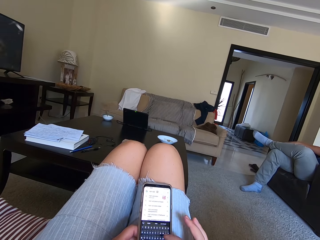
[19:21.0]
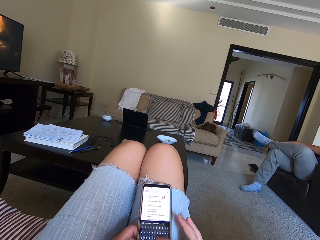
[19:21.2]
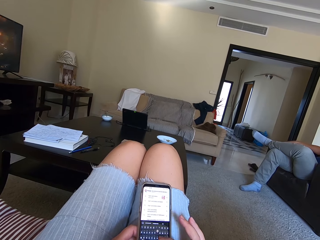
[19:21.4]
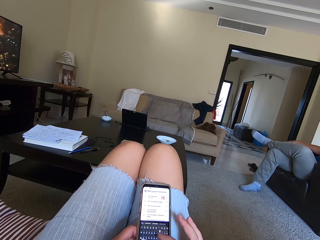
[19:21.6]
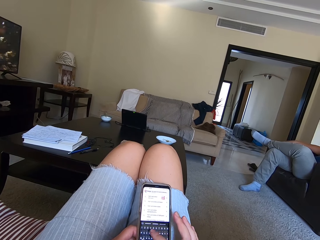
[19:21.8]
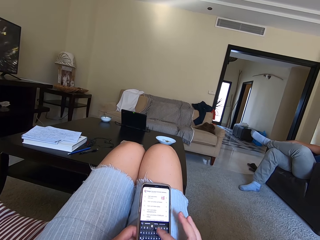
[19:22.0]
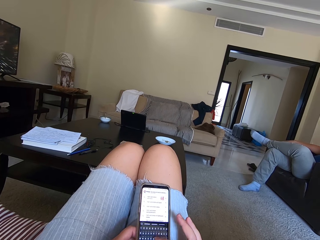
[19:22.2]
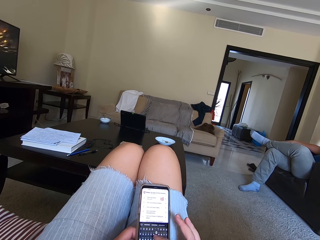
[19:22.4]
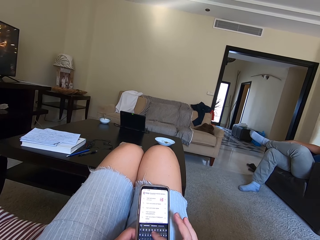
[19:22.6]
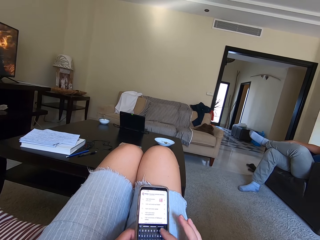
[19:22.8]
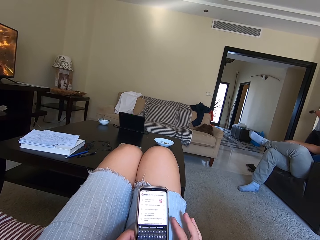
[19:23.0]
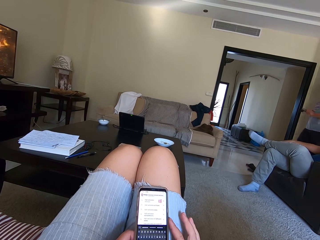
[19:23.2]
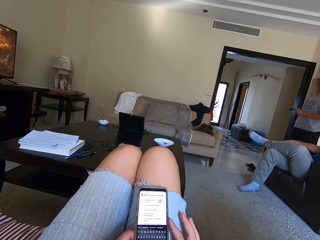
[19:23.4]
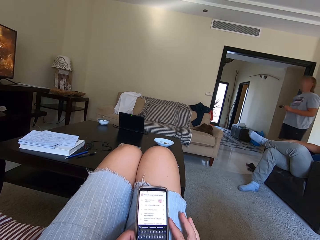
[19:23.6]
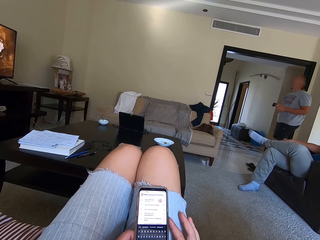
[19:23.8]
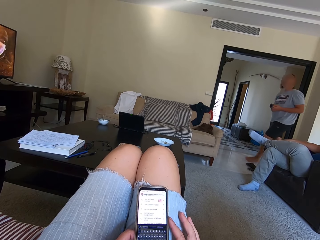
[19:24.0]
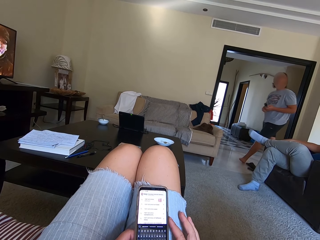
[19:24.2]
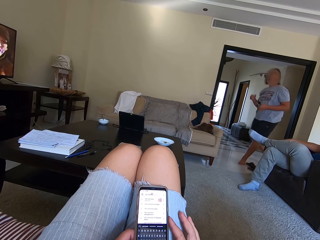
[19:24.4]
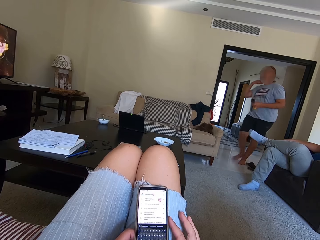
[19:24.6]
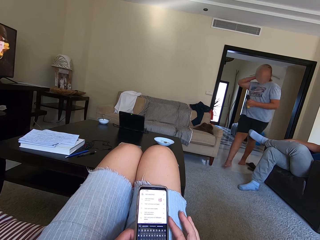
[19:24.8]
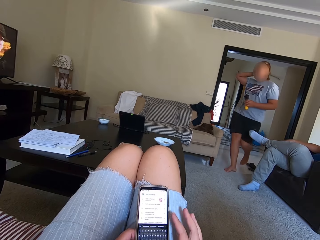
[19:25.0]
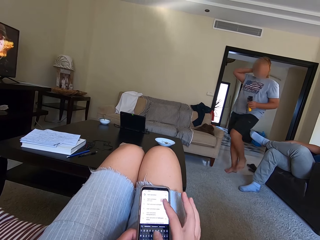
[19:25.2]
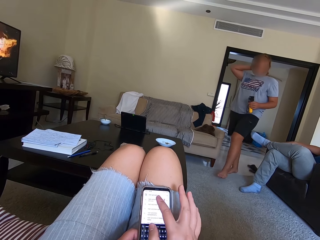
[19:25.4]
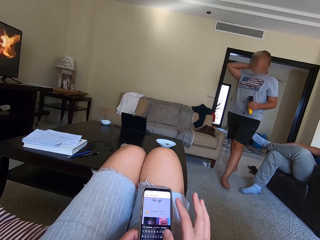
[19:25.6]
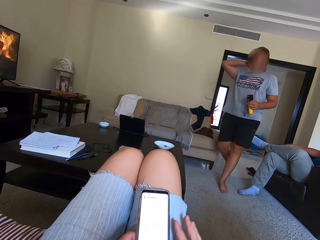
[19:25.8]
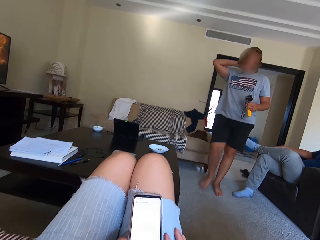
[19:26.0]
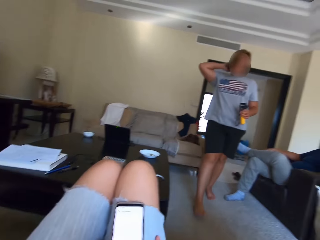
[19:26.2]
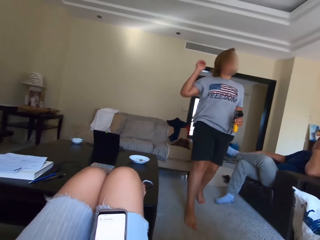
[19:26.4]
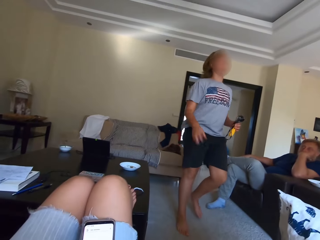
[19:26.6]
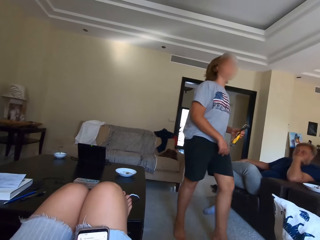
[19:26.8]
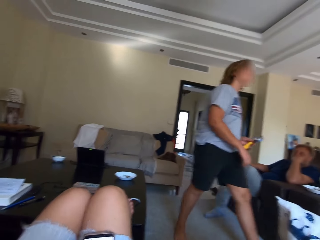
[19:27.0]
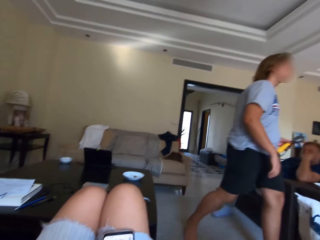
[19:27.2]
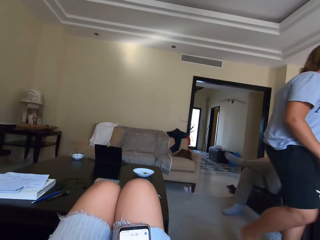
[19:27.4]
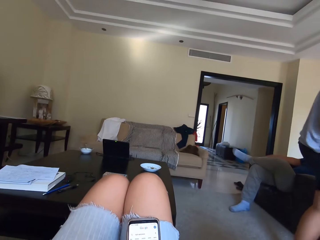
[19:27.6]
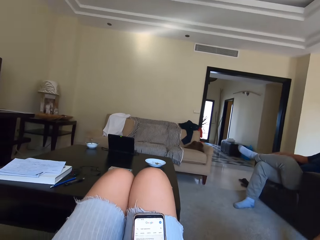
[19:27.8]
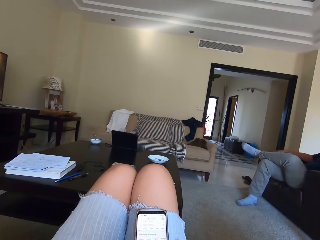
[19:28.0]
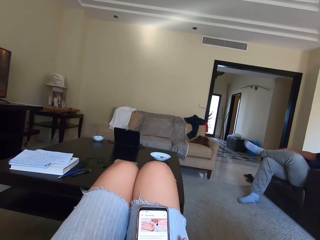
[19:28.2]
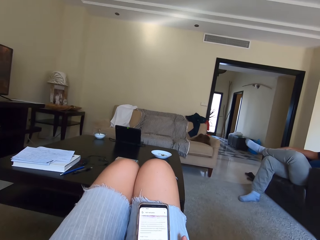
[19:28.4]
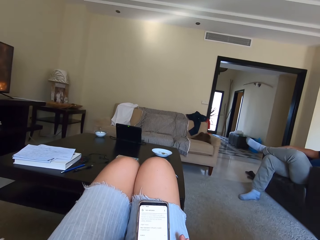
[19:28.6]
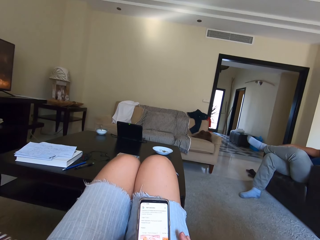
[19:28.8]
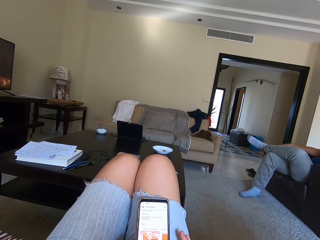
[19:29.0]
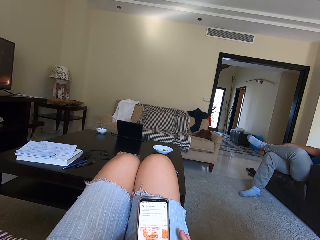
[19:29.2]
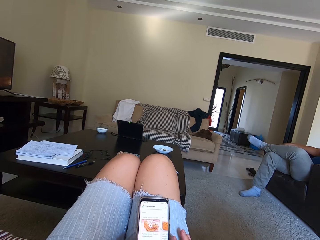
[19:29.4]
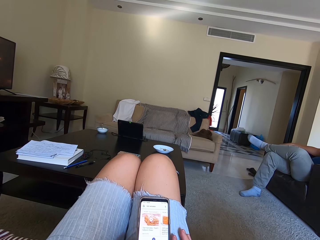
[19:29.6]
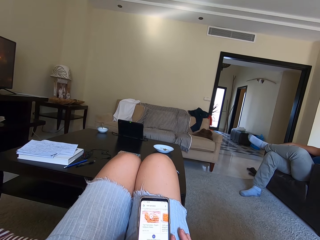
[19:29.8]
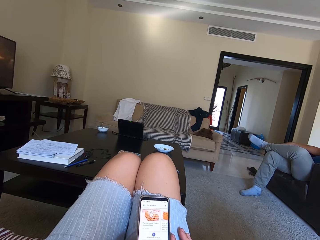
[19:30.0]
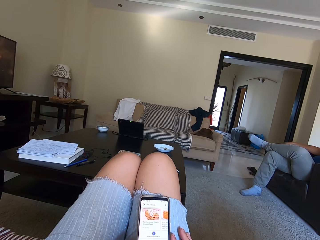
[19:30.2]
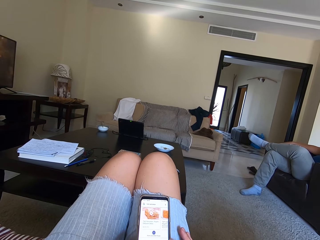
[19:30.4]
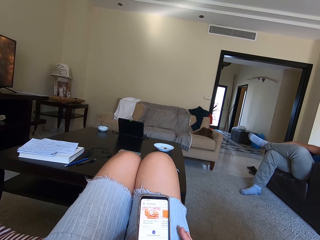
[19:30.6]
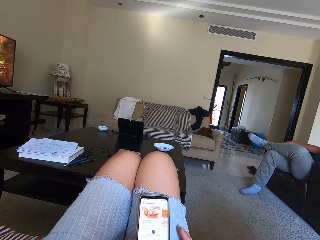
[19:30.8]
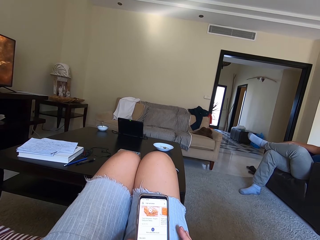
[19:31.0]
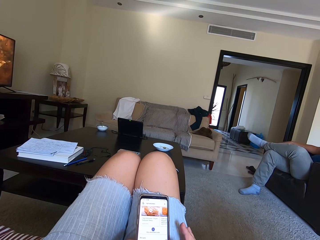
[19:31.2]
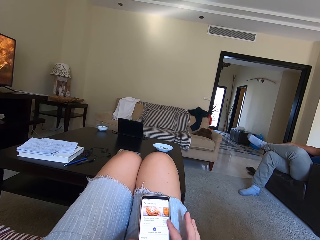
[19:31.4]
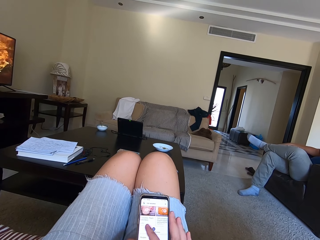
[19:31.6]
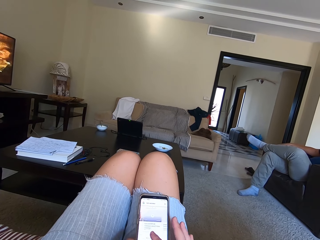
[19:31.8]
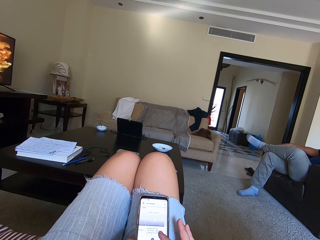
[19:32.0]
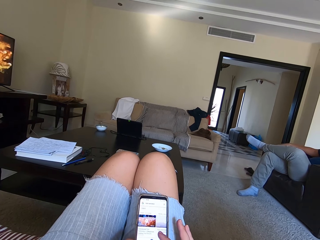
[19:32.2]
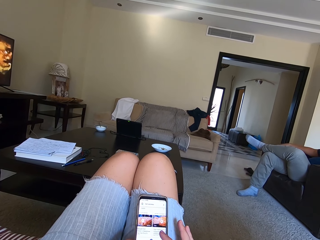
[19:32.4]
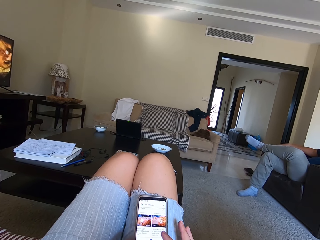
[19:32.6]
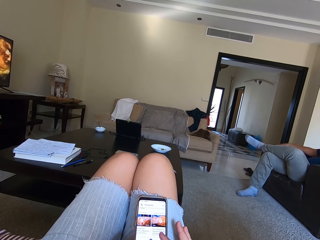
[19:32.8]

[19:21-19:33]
A woman enters the room. The woman touches her head.

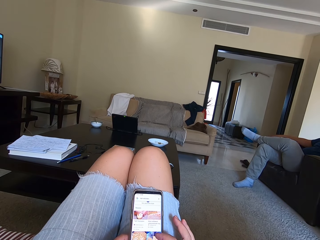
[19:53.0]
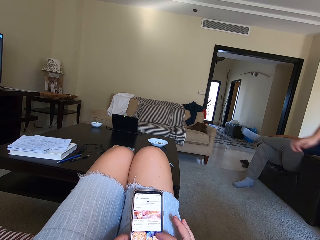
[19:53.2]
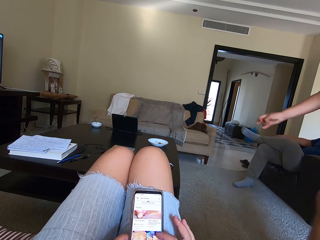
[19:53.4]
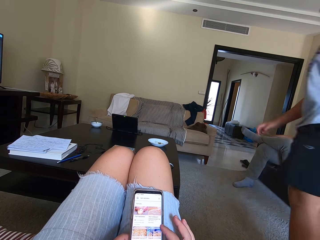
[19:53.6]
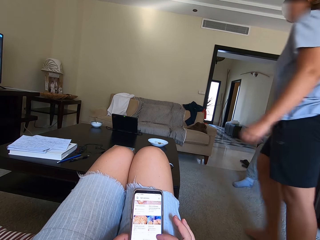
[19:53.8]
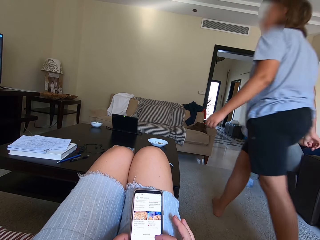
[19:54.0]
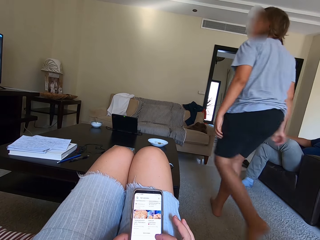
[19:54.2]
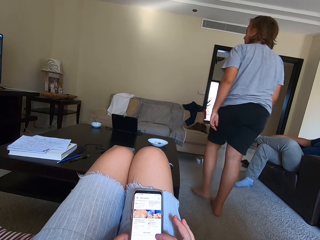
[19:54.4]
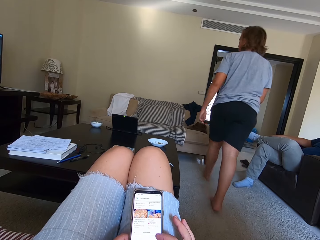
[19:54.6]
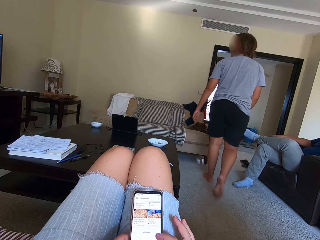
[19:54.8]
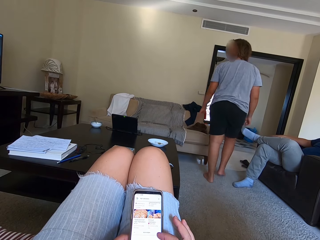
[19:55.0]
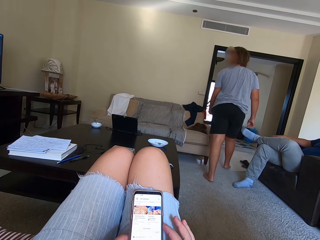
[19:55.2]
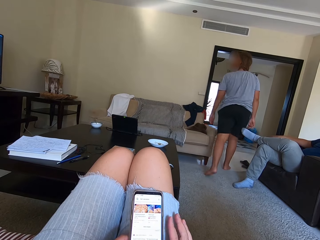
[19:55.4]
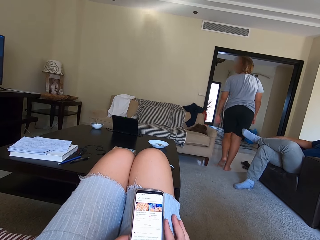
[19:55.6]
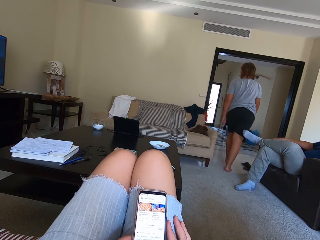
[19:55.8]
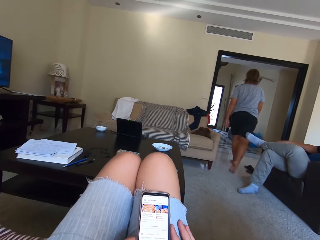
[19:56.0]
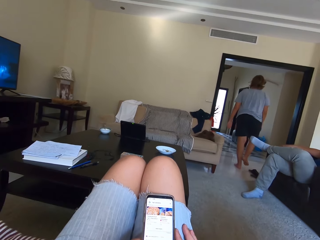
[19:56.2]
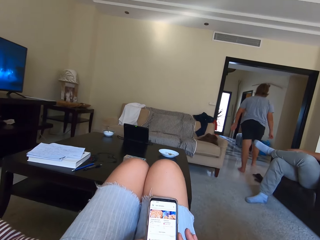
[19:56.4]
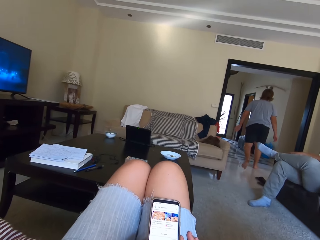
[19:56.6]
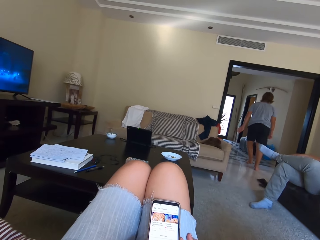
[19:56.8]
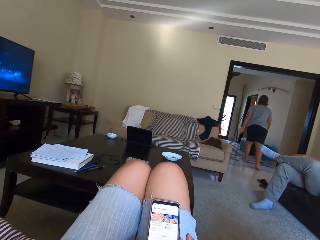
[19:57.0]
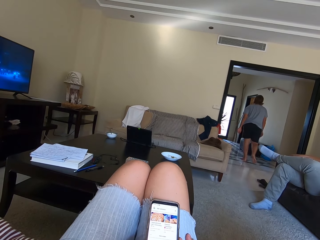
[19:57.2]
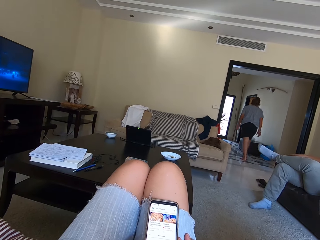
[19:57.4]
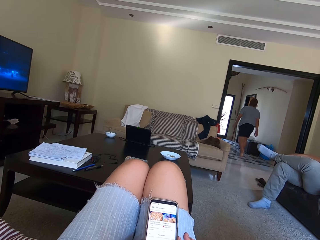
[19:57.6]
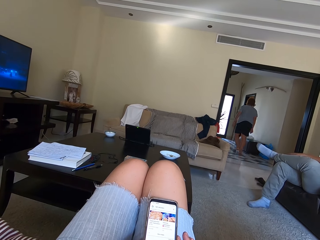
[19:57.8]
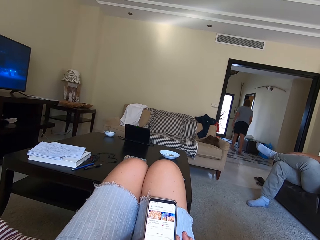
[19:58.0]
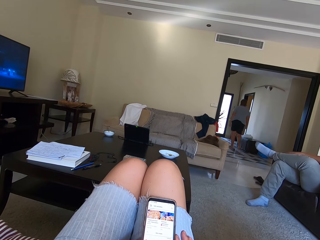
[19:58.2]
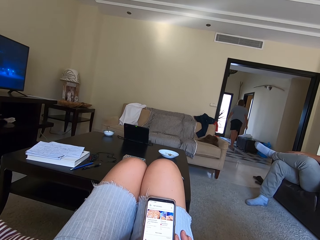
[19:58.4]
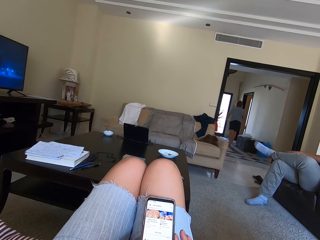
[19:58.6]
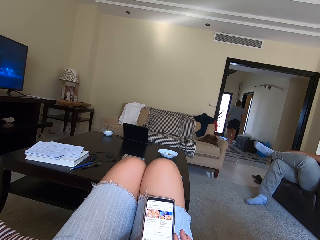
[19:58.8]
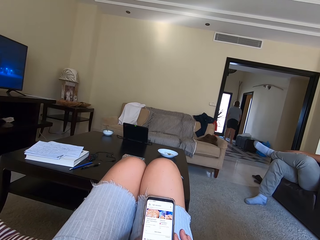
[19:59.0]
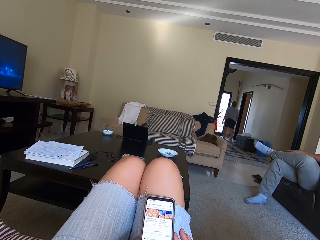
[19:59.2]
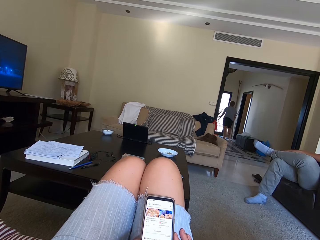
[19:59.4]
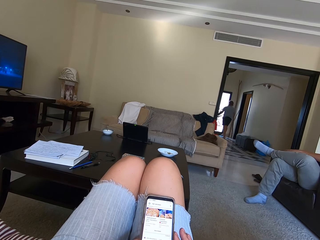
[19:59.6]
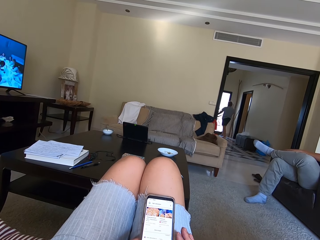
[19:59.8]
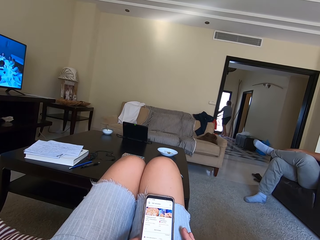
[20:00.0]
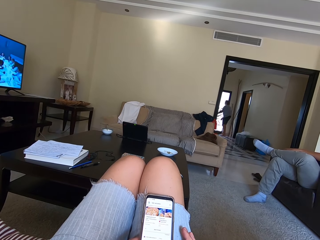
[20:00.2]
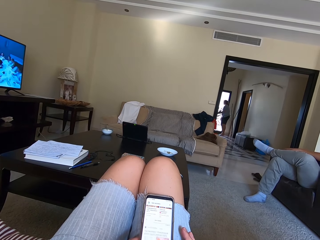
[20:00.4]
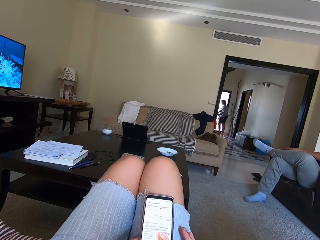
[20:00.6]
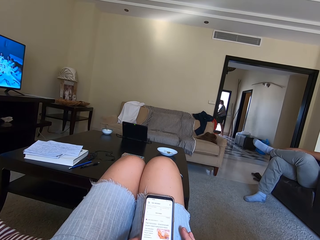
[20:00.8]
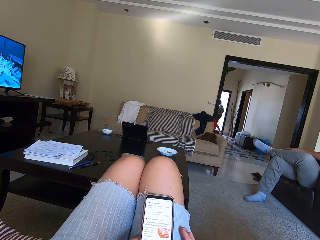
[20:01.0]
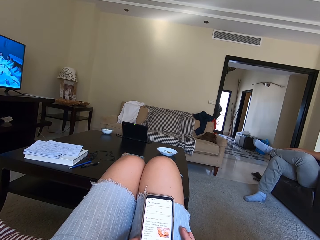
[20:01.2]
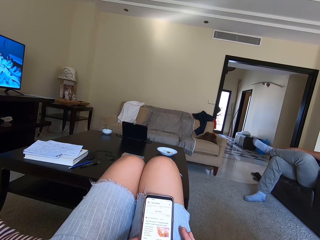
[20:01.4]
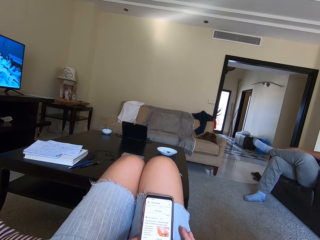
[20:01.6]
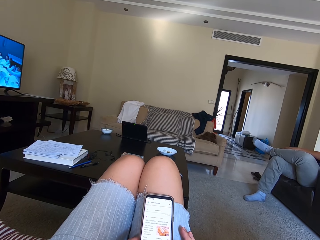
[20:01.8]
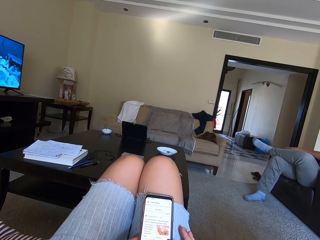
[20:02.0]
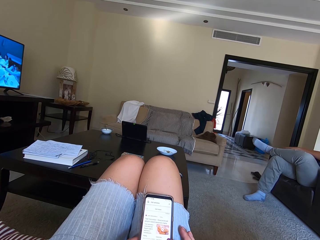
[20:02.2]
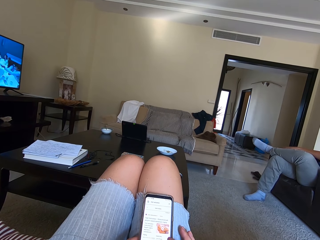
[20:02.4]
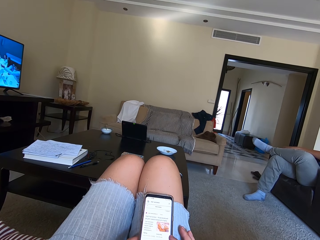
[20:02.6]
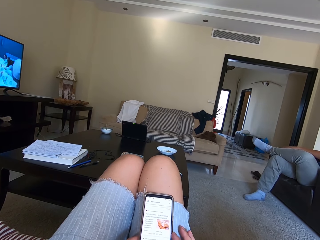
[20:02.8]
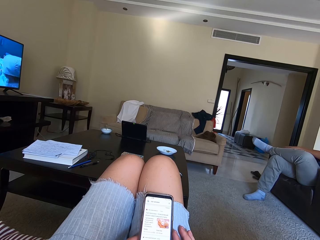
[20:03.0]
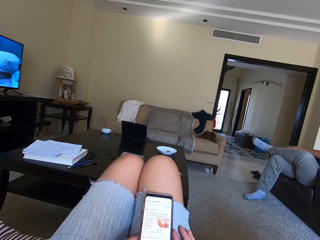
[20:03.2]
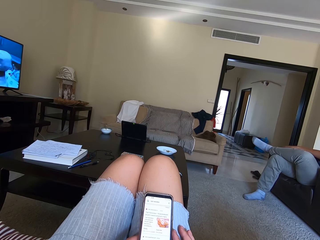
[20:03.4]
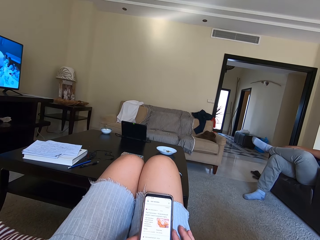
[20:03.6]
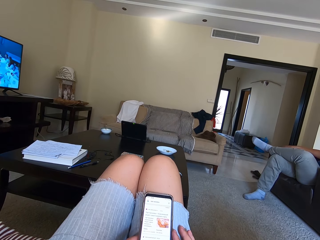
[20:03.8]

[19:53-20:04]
The woman looks at the TV and leaves the room. The woman opens the door, gets out of the house and shuts the door.
